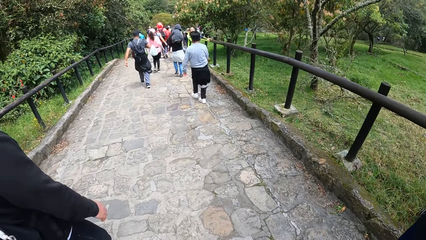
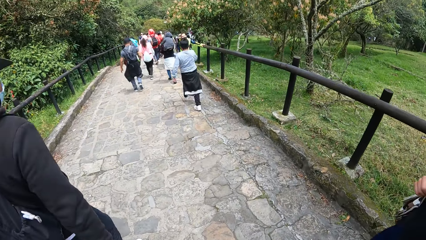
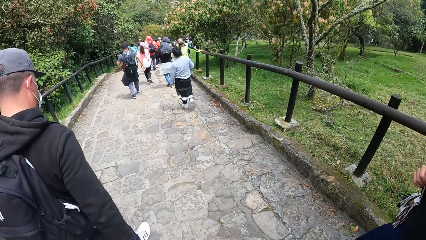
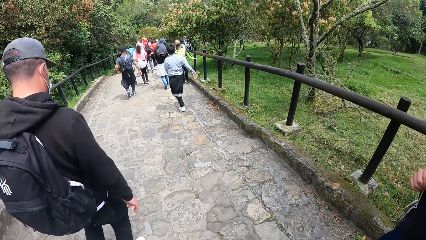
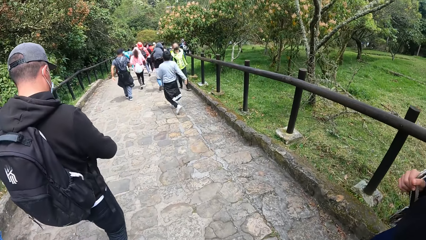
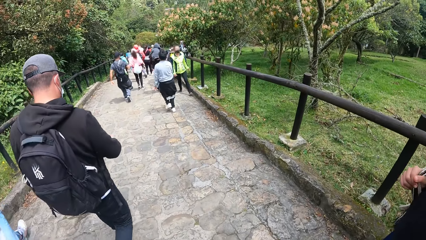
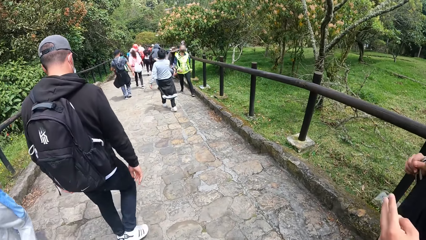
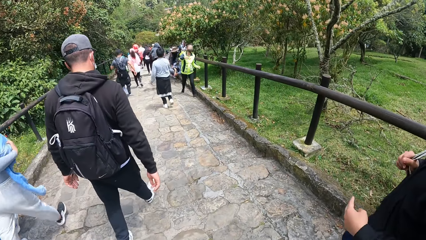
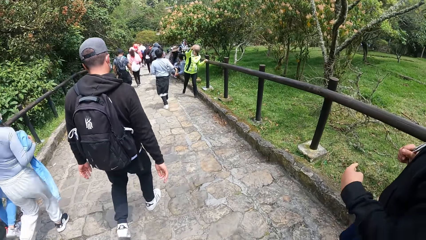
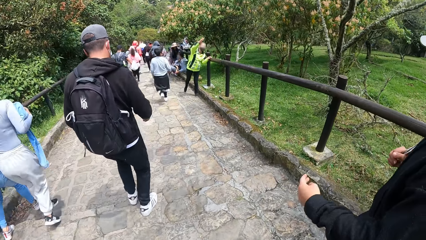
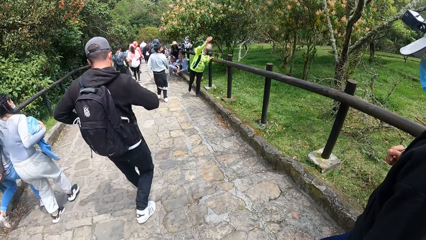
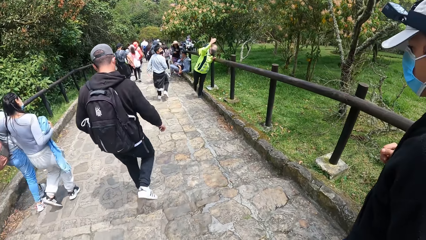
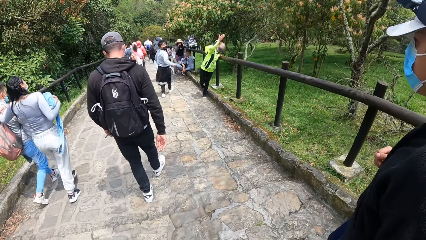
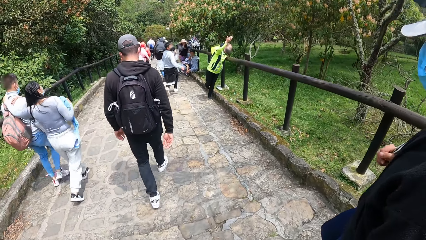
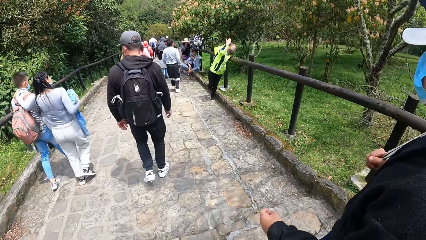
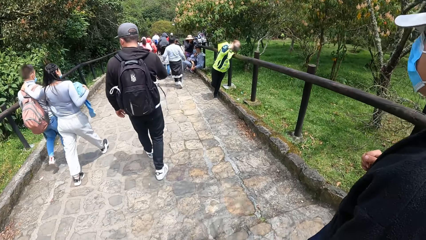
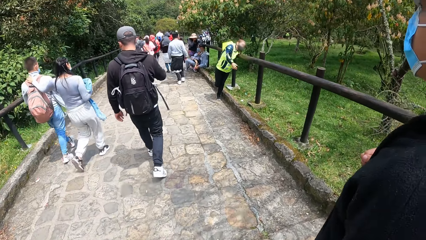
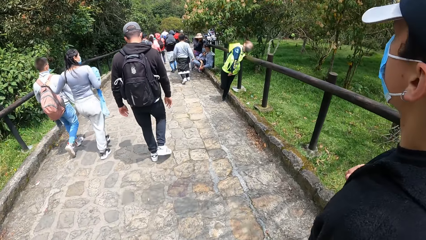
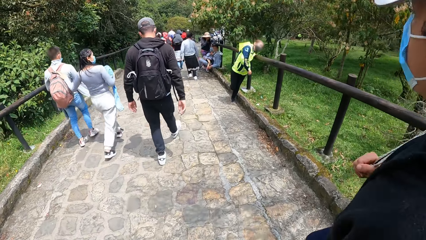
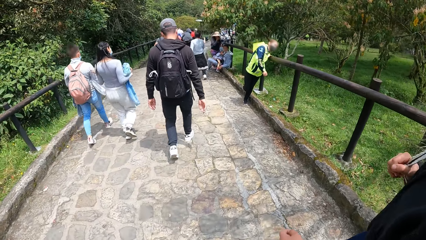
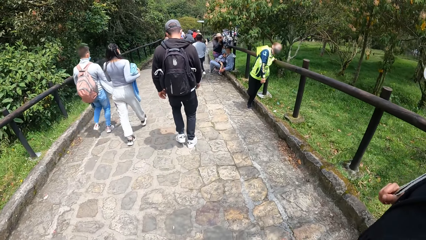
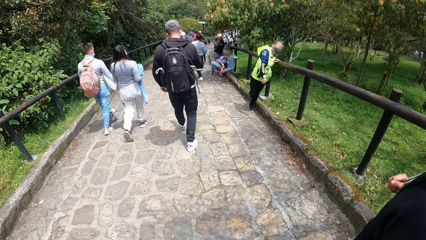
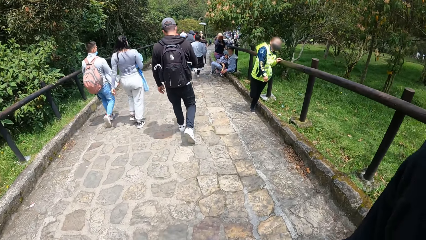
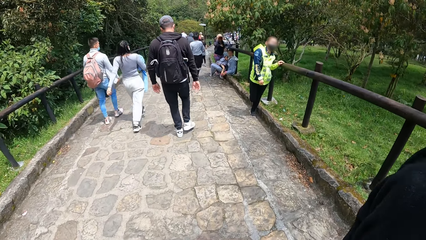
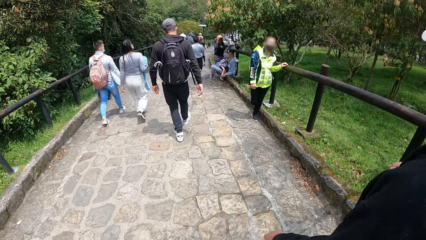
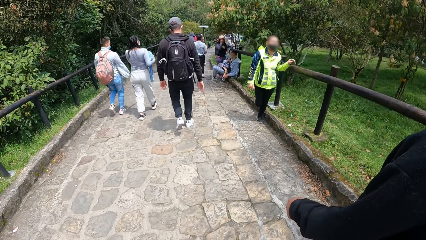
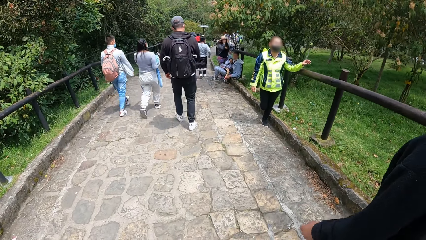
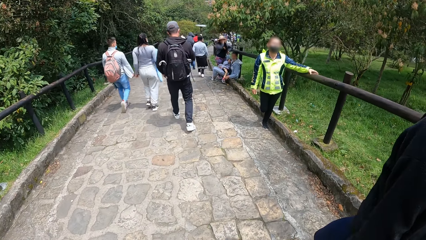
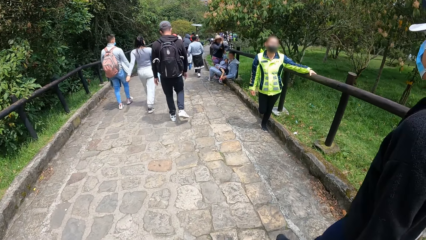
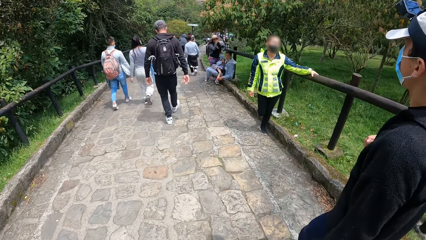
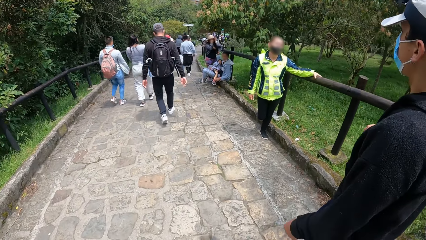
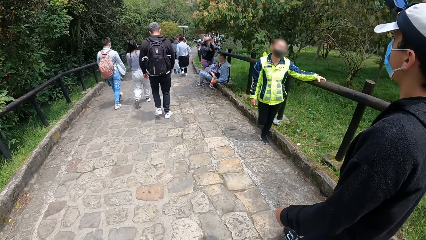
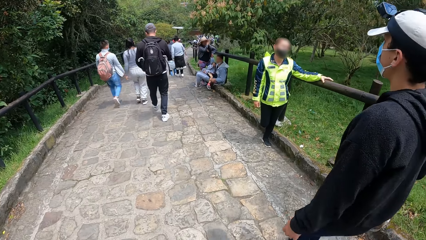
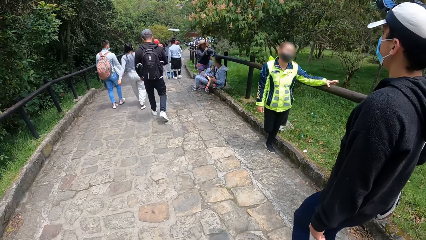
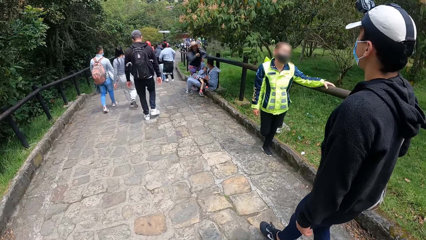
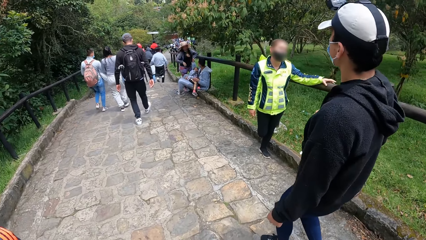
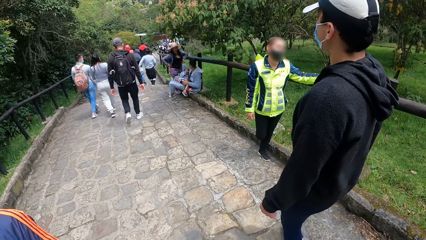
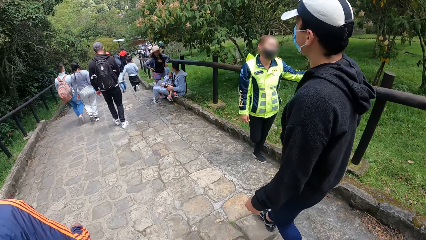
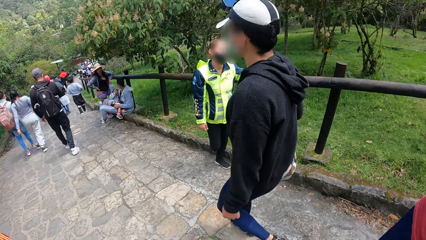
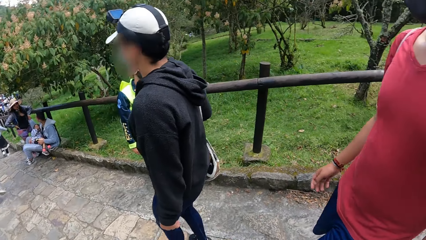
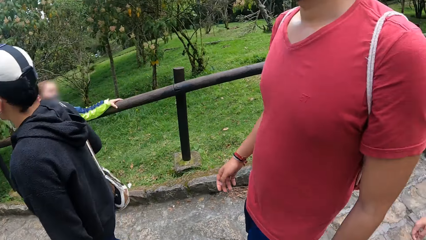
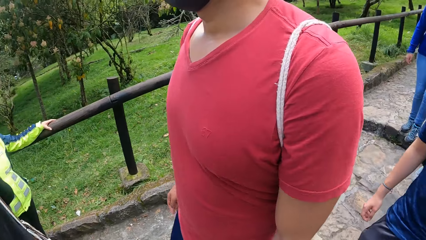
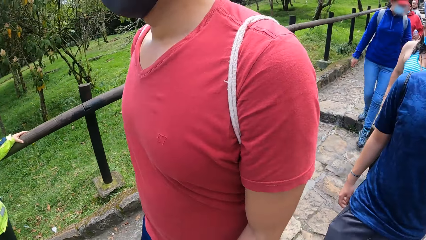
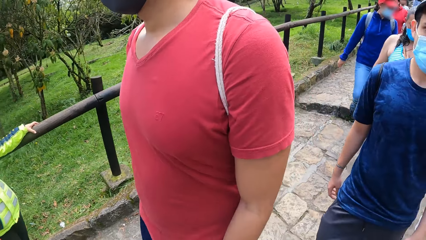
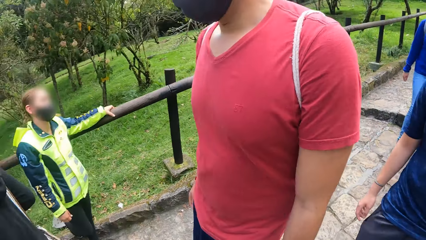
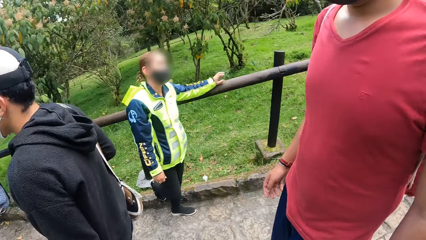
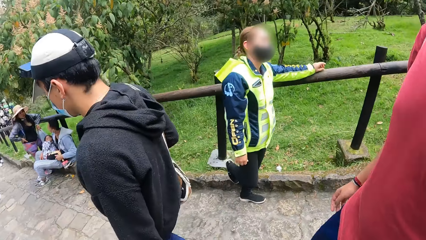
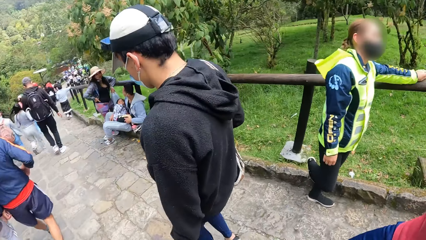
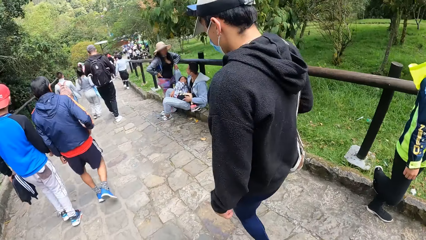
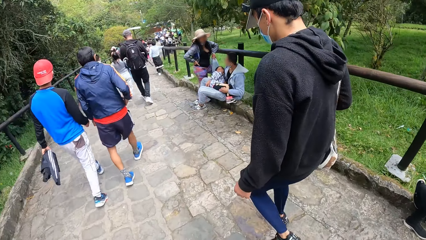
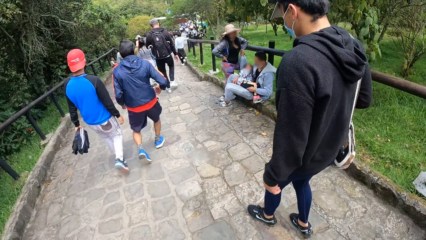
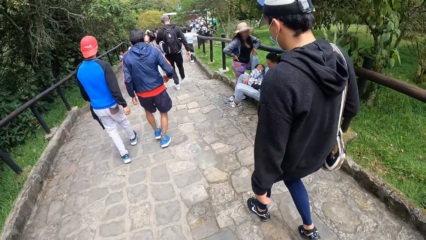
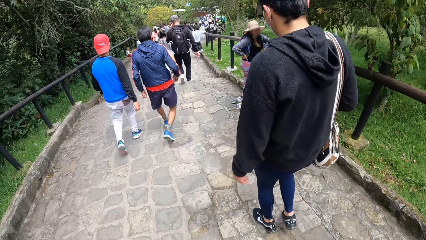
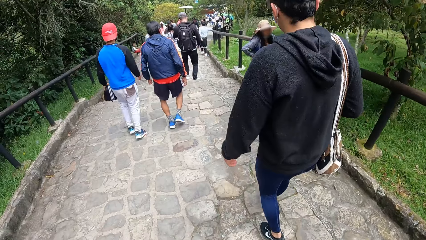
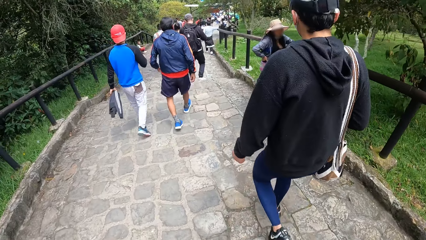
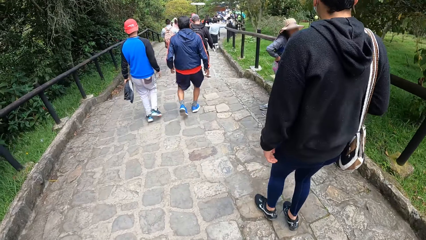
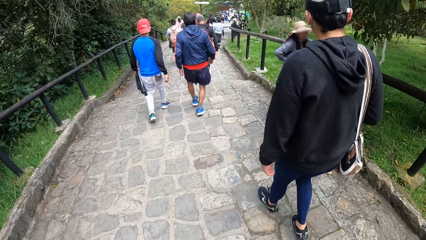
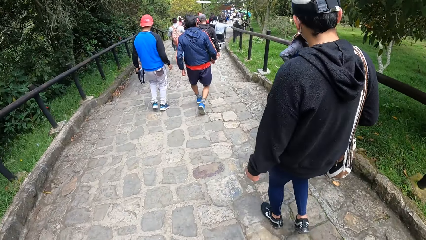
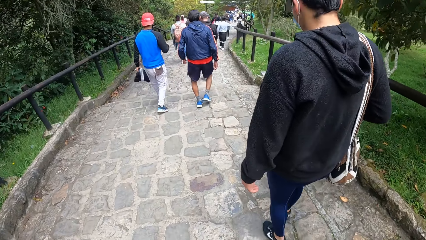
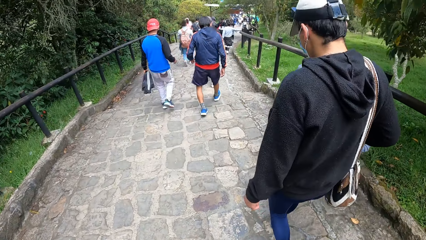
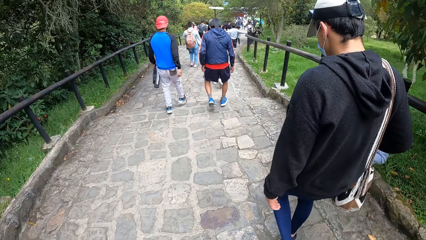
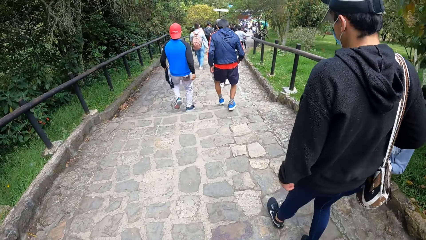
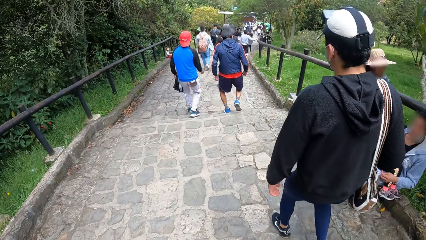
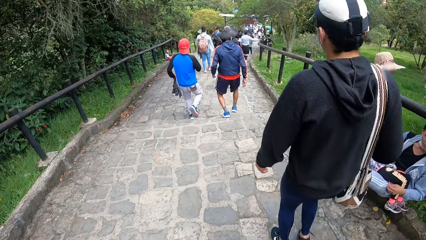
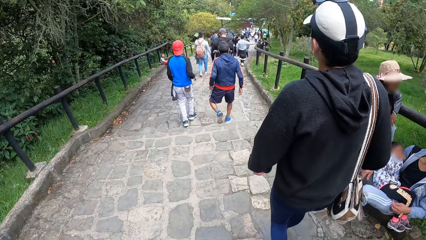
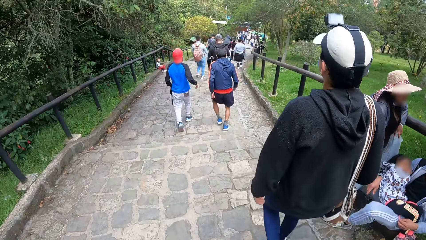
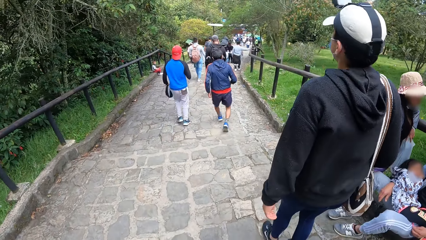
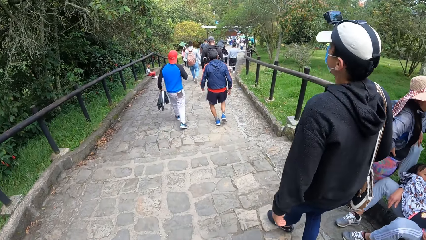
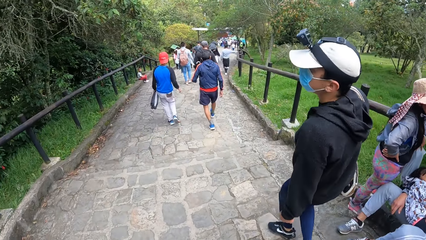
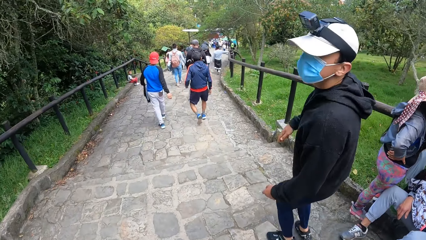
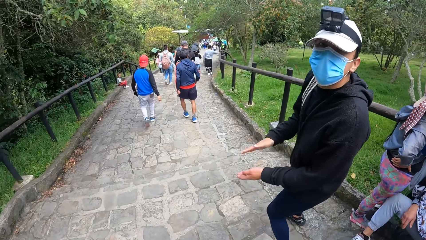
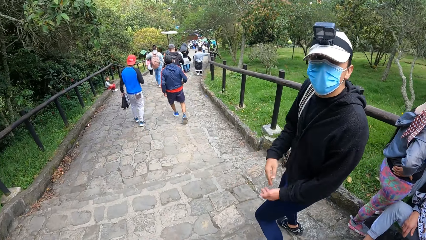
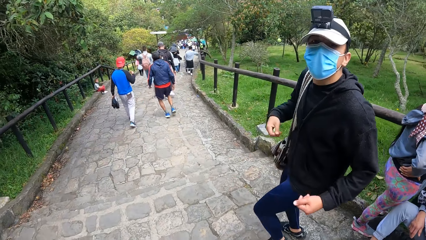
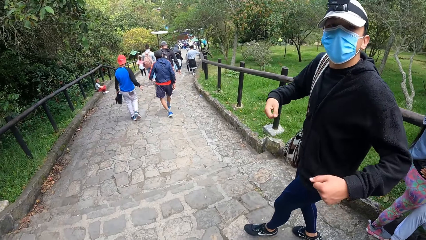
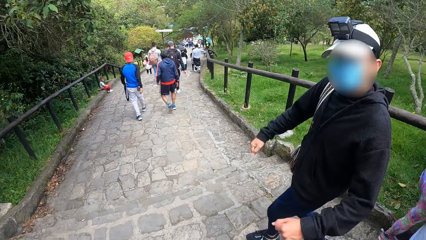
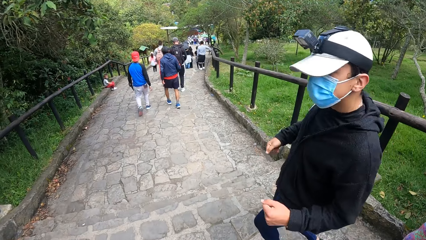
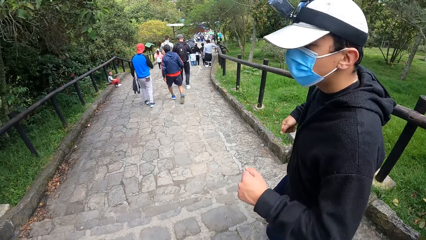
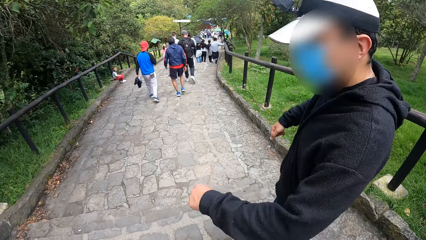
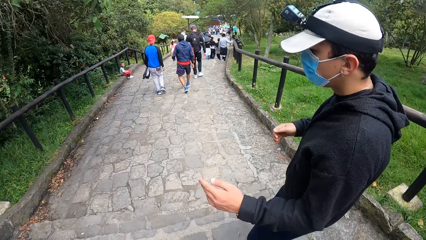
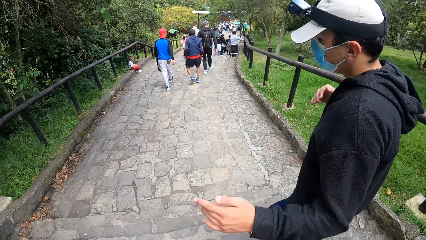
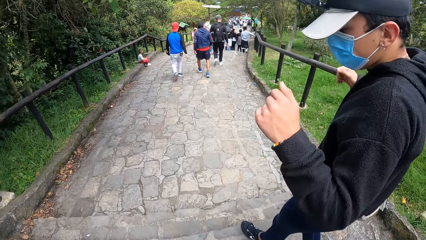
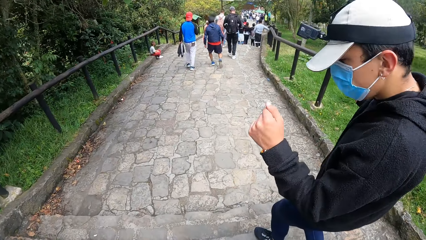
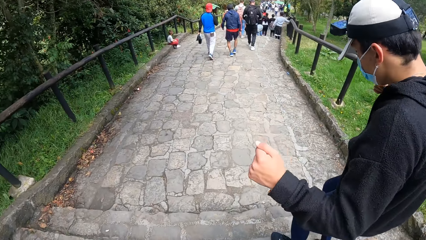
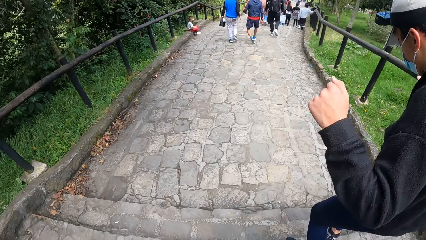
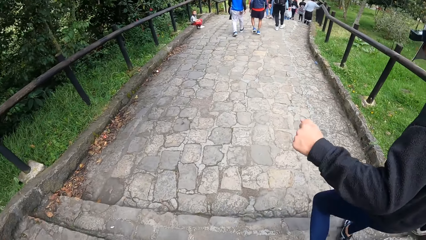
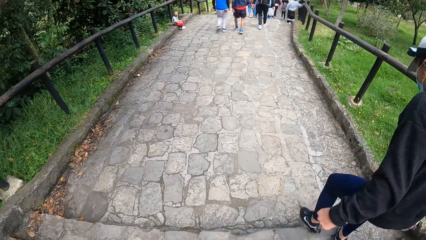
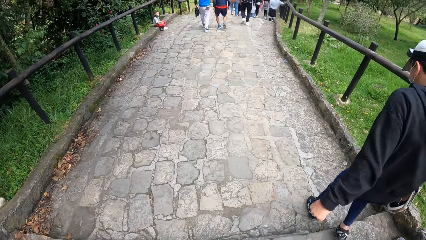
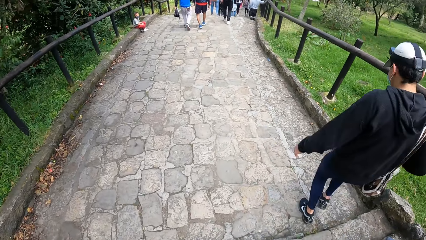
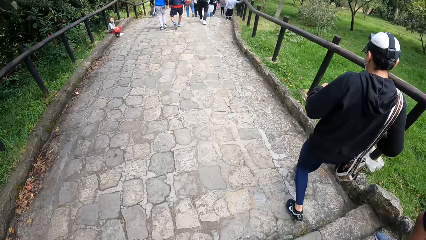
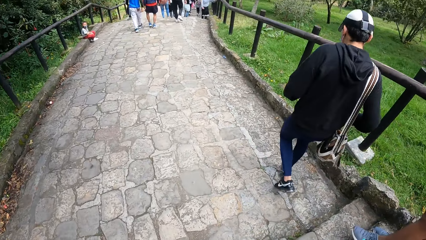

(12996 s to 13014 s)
A woman makes a gesture. The camera wearer walks on a pathway. The man dances on the footpath. A man makes a gesture.
